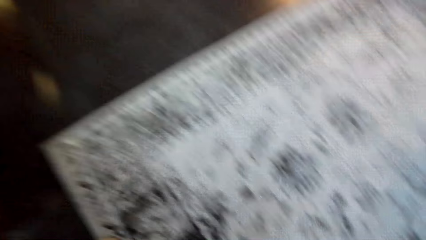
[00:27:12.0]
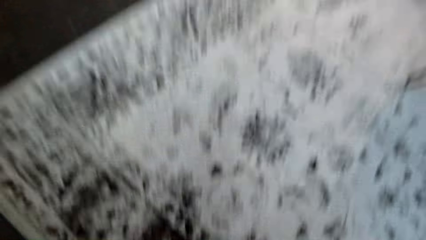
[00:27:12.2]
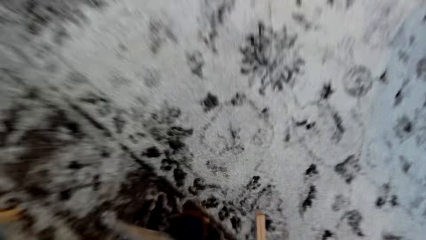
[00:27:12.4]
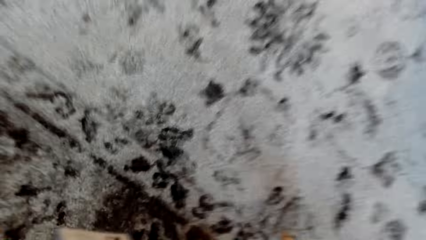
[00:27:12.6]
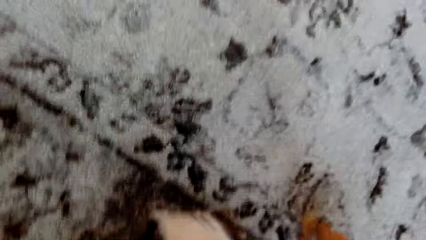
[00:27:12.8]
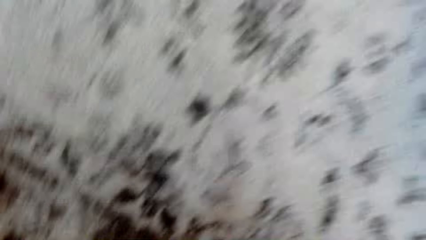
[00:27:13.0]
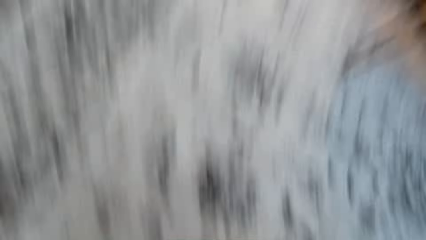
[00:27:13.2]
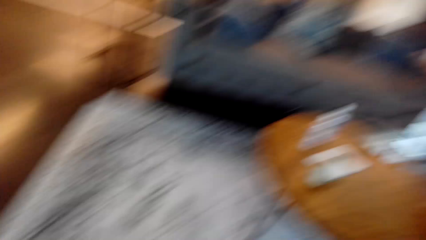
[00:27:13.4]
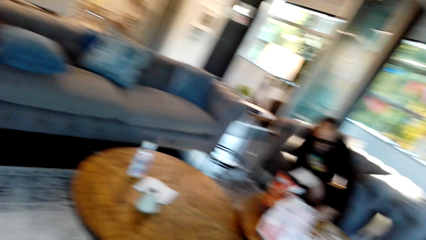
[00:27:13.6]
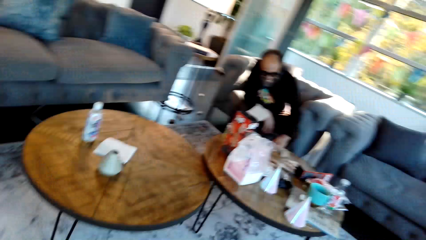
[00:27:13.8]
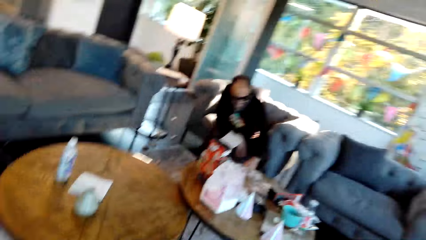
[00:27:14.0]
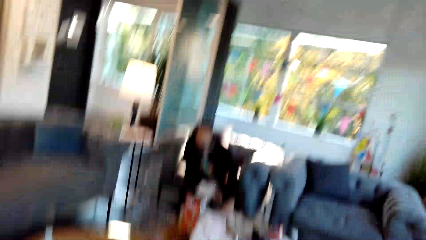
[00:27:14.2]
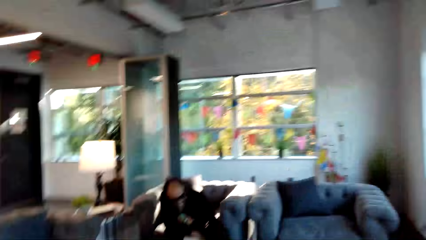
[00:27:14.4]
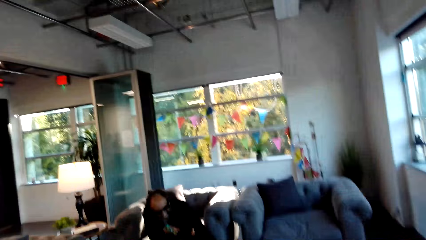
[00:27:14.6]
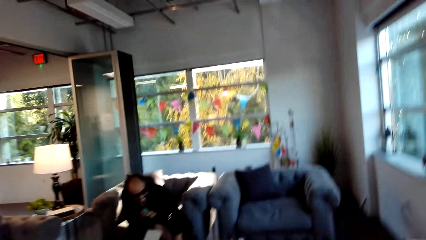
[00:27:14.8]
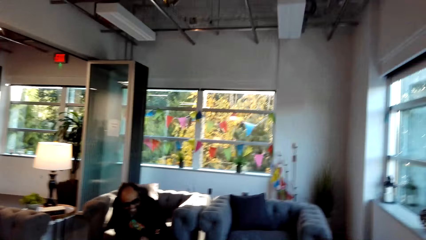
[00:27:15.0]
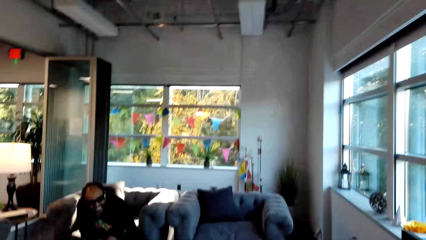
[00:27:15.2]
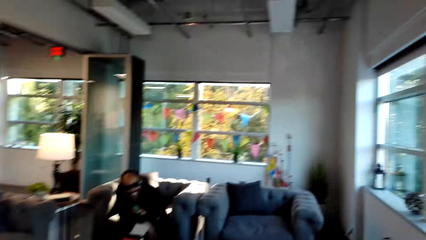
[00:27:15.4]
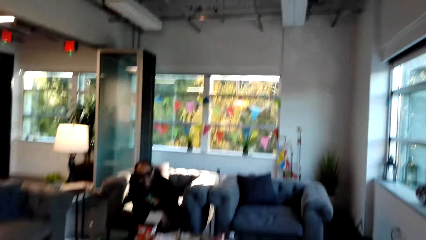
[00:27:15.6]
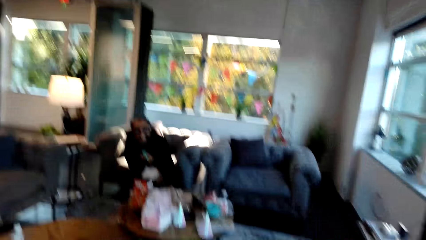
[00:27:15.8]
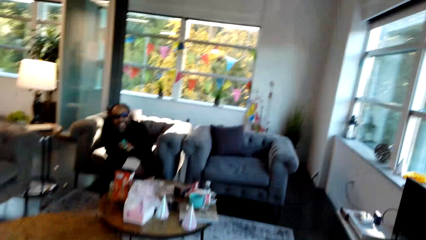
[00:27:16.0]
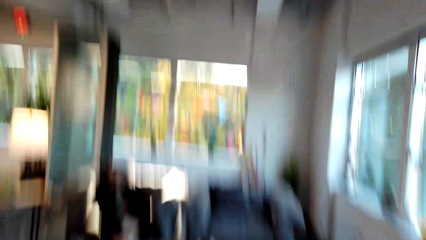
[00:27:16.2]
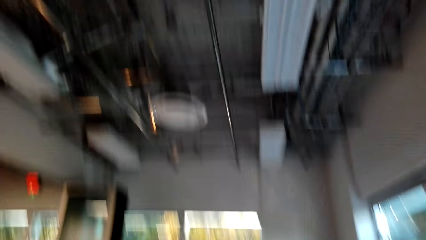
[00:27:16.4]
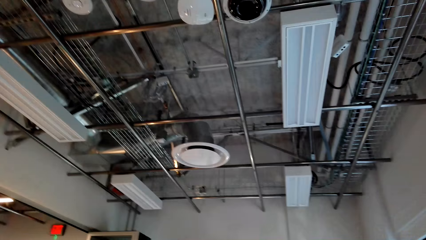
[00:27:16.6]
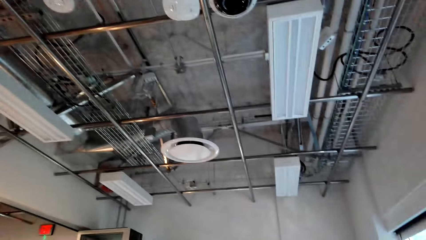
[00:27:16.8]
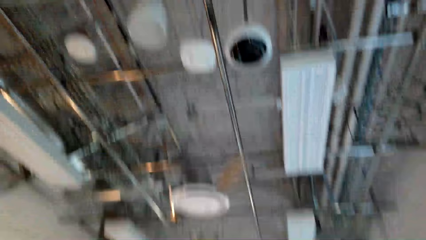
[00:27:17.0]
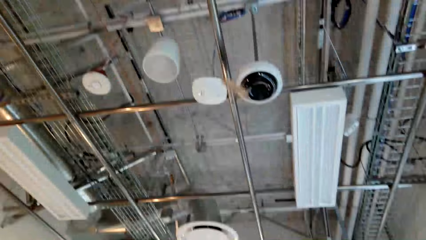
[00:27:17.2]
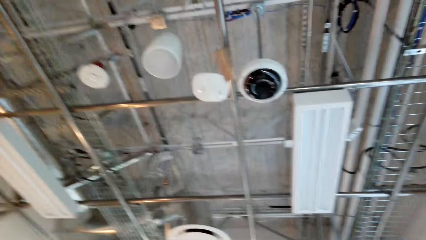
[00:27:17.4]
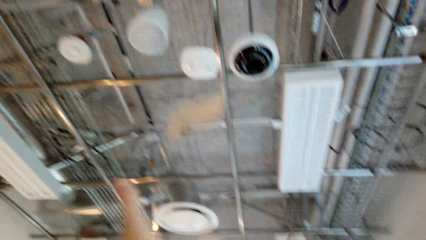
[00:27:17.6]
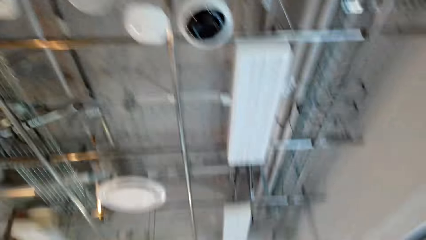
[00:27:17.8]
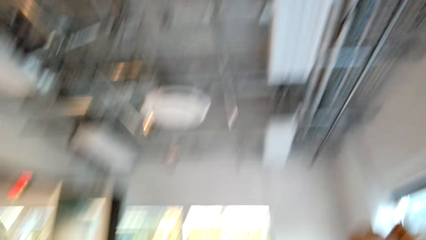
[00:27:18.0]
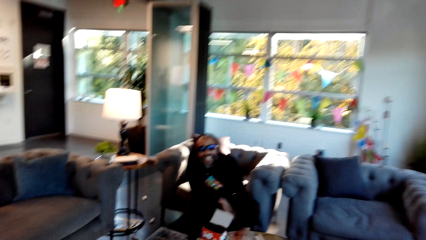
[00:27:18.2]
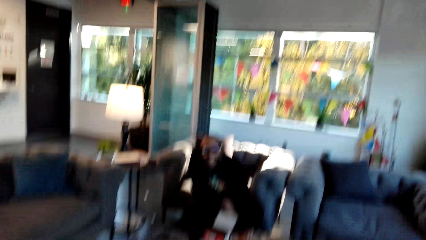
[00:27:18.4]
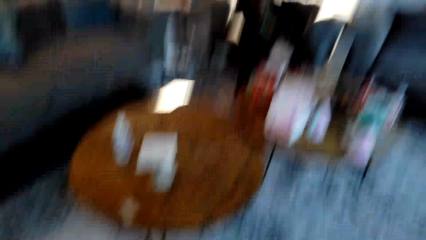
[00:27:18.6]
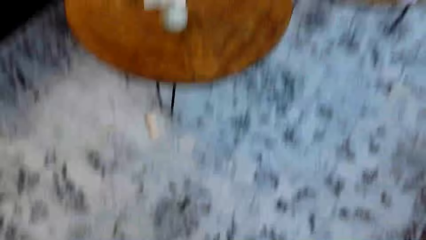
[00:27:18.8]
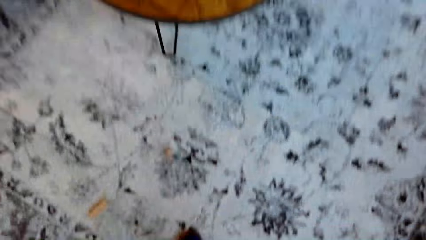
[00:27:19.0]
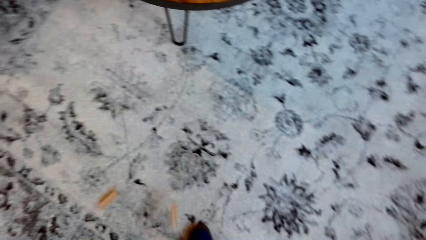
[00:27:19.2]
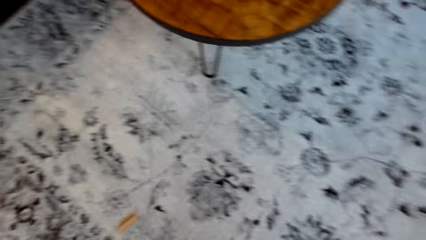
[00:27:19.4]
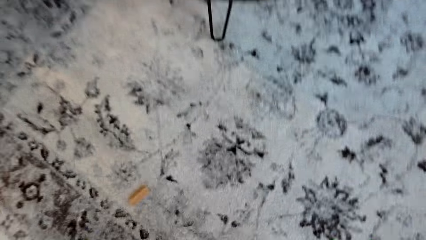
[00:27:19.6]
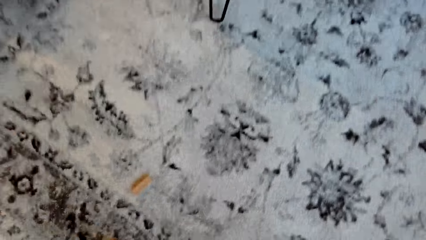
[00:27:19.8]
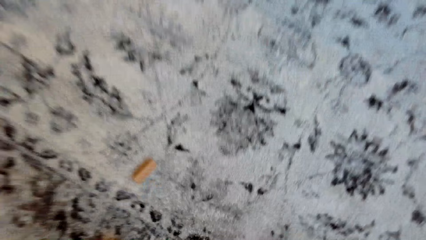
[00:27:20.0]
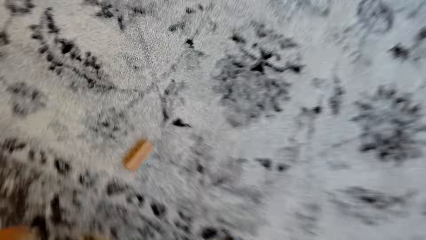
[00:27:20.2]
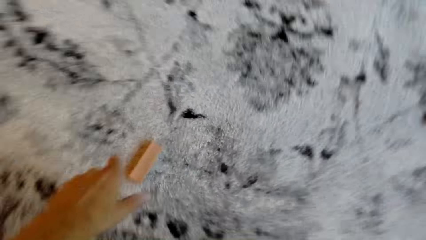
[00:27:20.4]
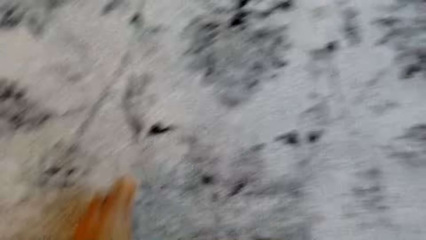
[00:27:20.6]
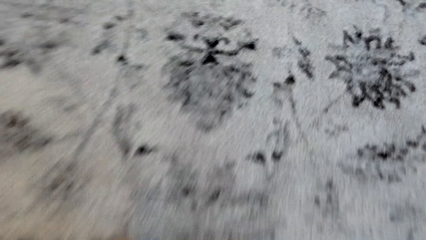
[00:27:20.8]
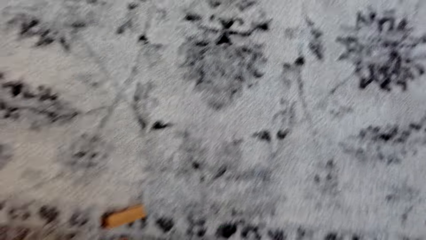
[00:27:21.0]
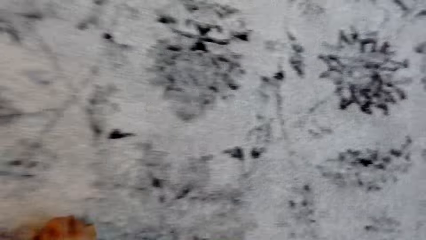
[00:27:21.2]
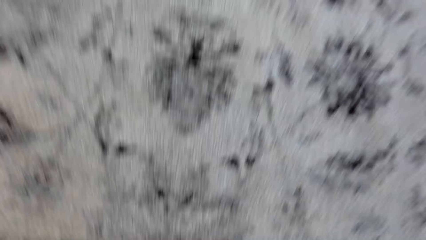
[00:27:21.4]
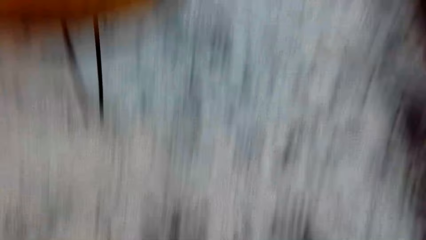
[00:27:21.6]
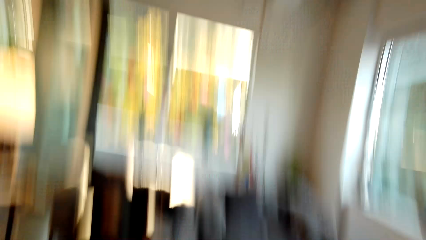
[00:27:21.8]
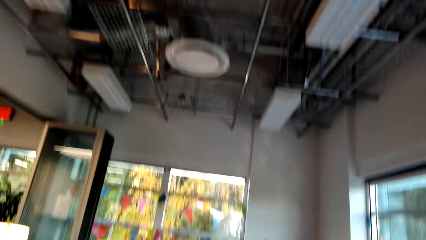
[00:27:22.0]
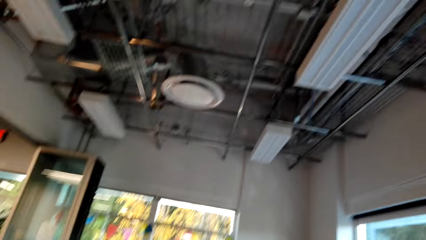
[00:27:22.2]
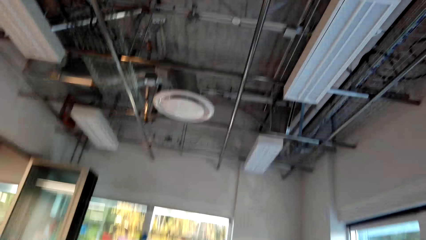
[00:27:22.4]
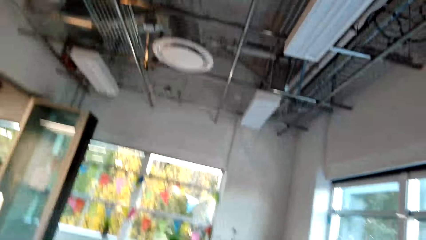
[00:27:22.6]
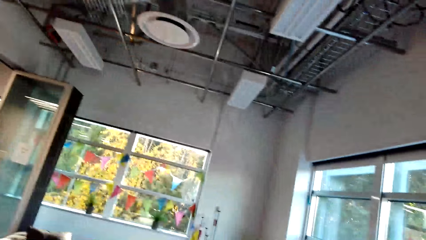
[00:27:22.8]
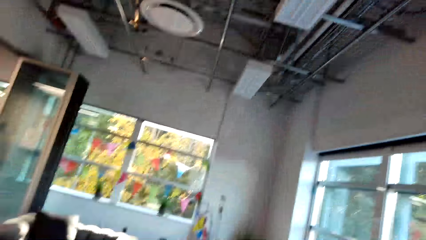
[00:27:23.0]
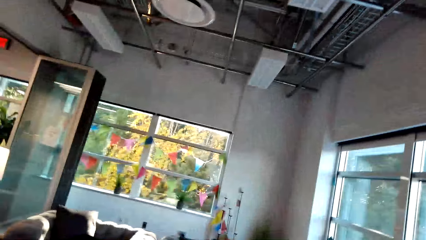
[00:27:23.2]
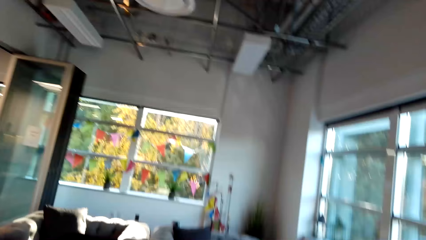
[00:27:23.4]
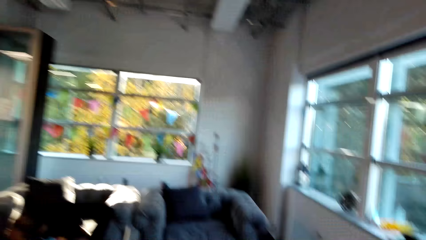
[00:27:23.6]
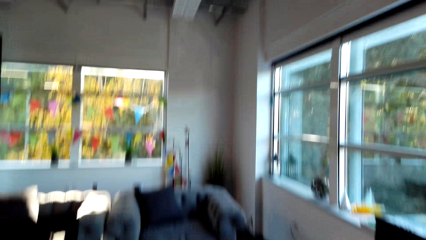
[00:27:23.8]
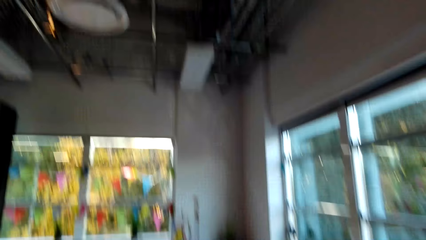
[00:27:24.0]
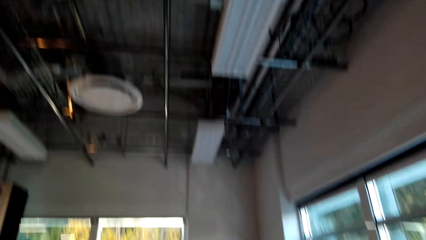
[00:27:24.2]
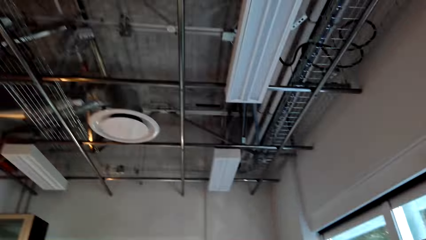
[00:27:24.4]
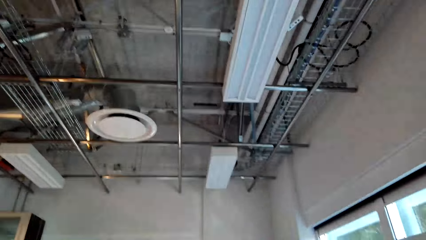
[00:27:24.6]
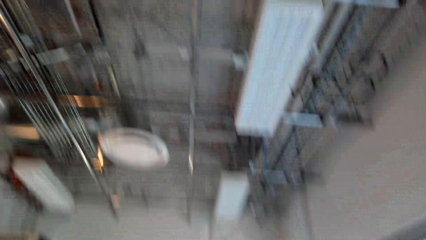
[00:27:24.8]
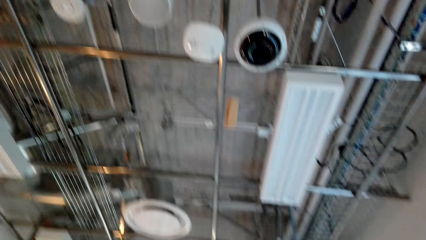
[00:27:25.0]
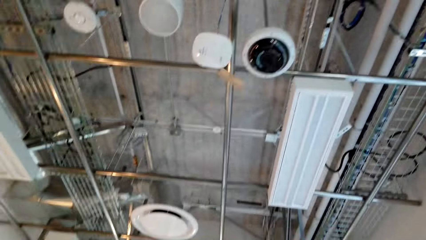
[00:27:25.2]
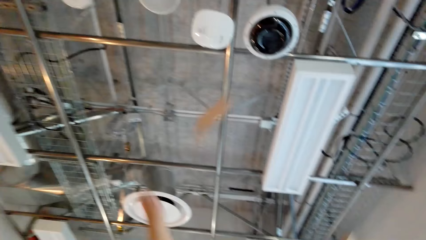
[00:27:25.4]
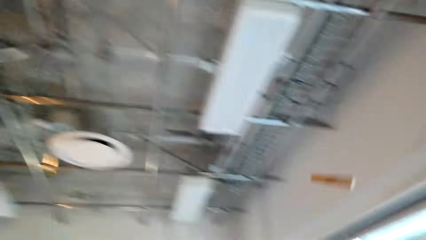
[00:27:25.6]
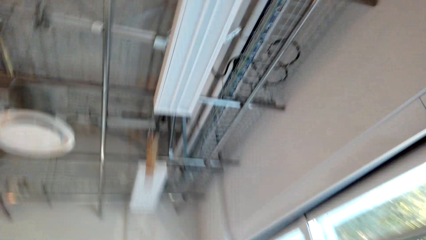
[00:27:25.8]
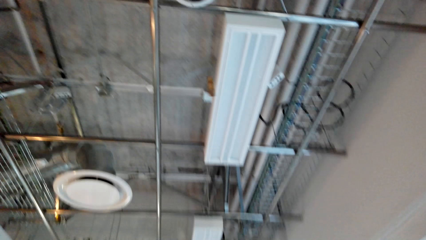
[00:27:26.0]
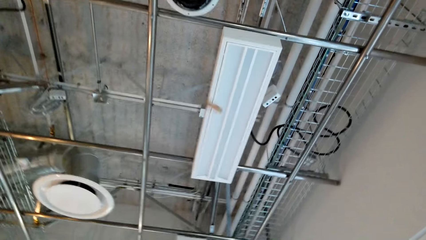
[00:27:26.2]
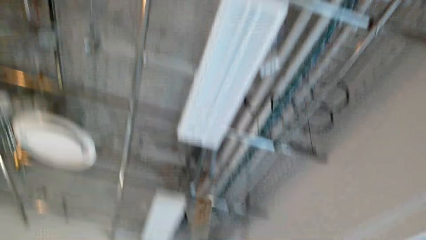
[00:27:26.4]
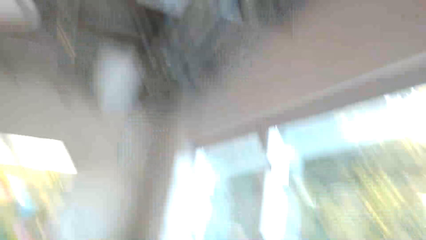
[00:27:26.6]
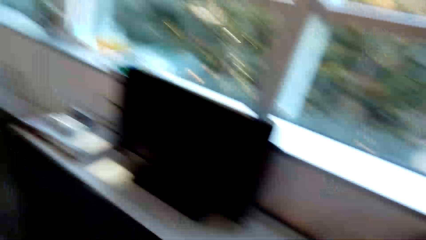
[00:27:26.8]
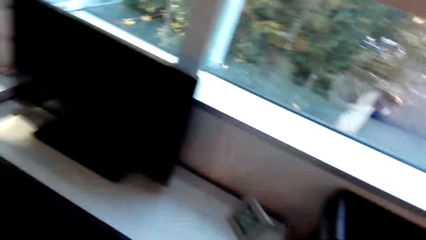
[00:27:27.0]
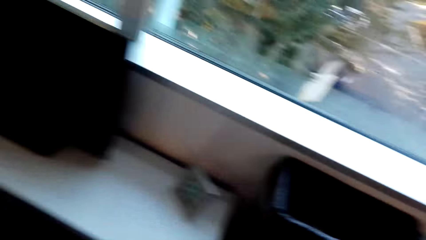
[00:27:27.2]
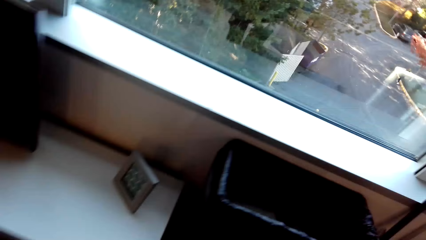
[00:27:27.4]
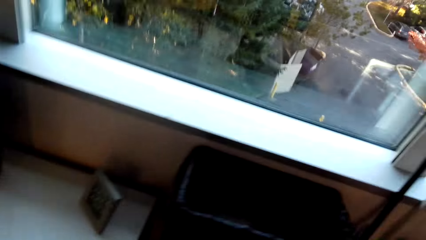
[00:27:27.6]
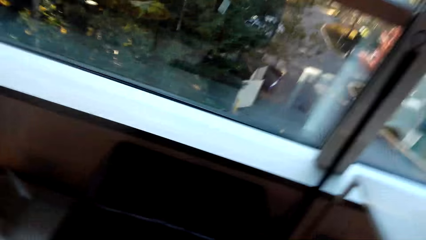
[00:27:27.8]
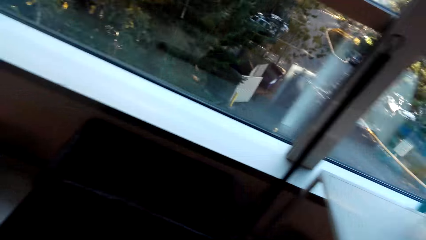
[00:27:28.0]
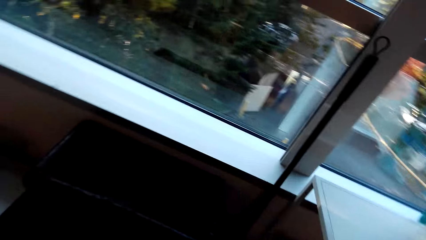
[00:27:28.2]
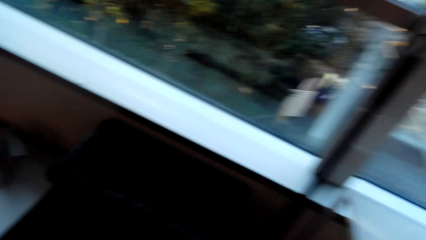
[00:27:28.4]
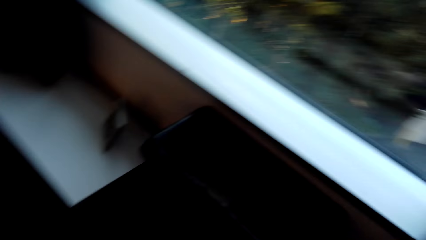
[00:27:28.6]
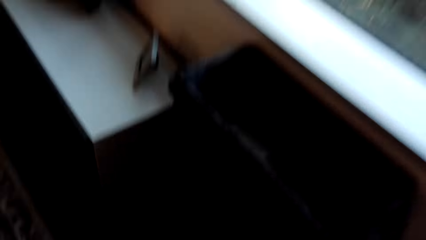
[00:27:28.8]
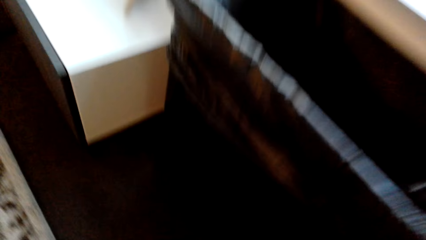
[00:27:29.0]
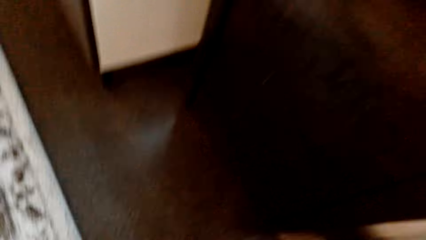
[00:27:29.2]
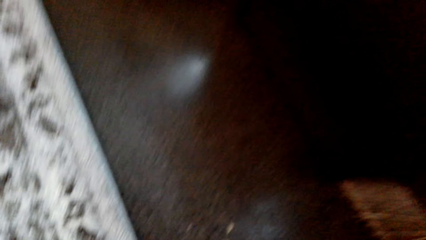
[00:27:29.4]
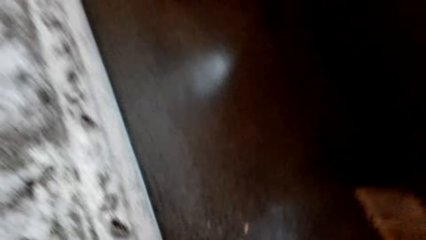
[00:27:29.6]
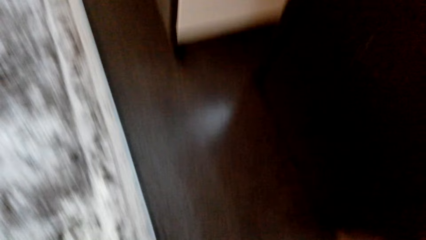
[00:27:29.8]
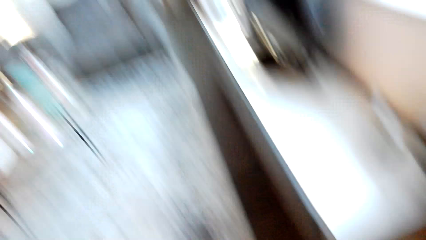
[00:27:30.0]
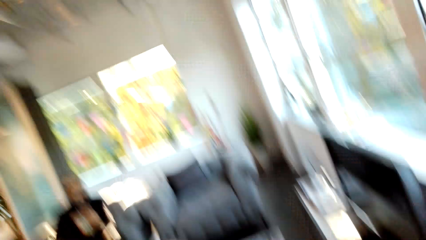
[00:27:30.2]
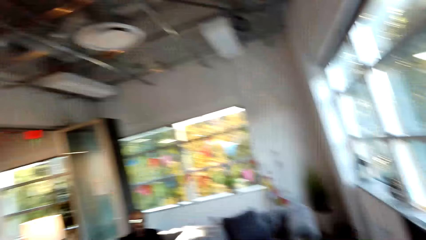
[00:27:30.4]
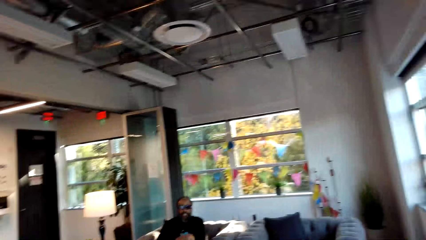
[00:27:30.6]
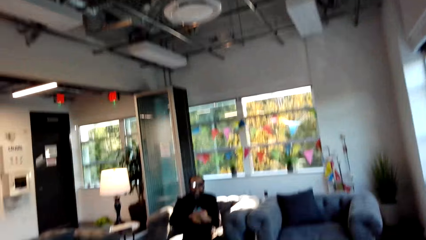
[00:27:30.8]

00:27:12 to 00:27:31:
The camera wearer picks up the block. They throw up the block. They pick up another jenga block from the floor. They throw up the block. They bend beside the wall.
